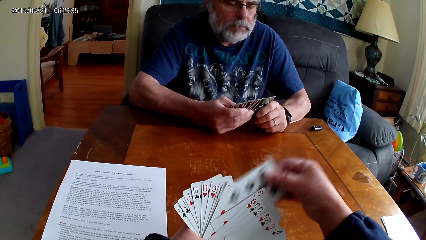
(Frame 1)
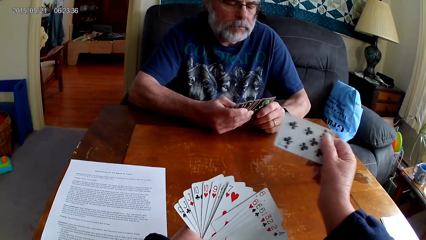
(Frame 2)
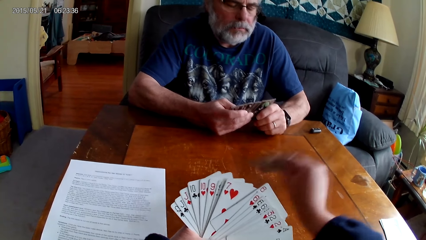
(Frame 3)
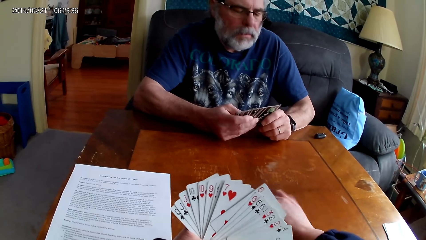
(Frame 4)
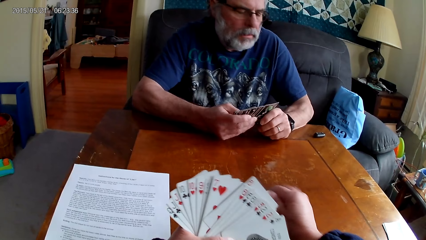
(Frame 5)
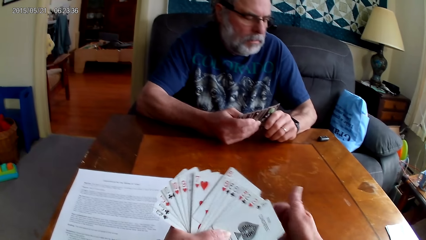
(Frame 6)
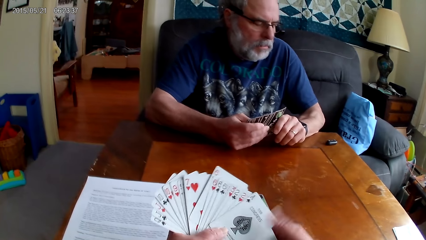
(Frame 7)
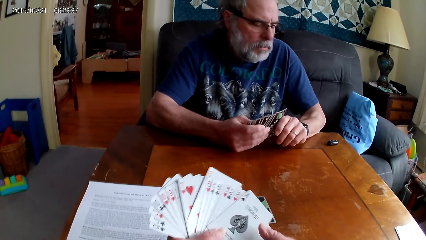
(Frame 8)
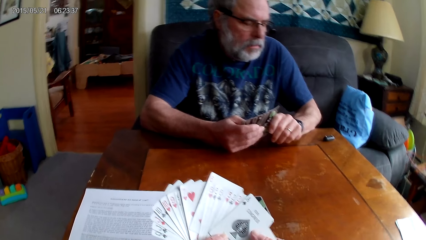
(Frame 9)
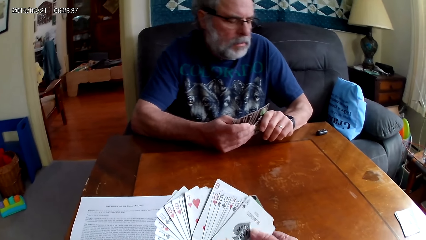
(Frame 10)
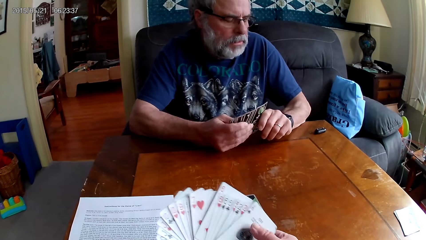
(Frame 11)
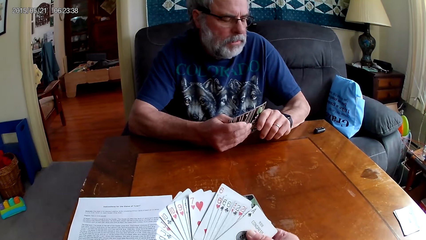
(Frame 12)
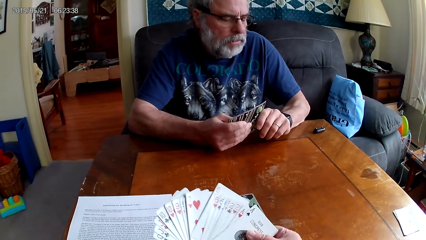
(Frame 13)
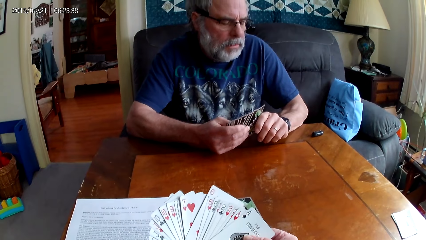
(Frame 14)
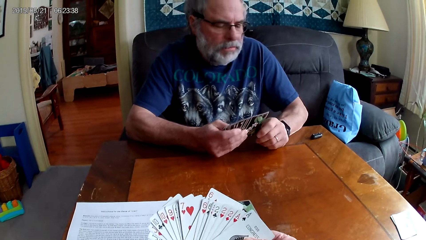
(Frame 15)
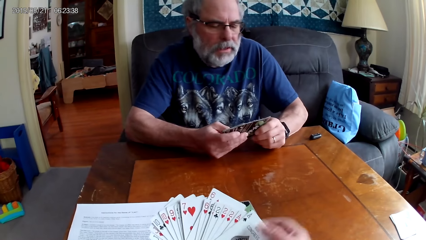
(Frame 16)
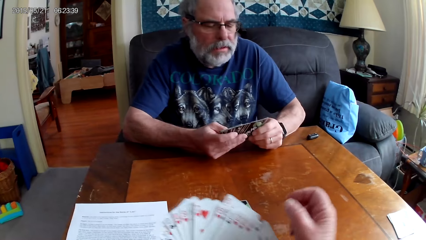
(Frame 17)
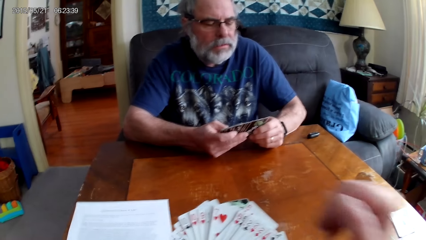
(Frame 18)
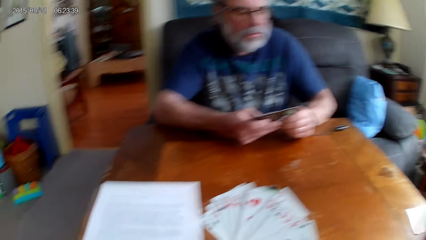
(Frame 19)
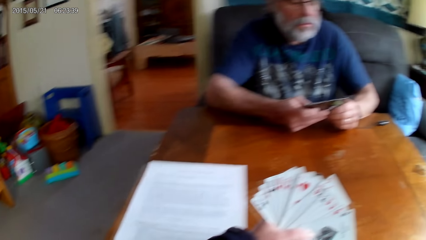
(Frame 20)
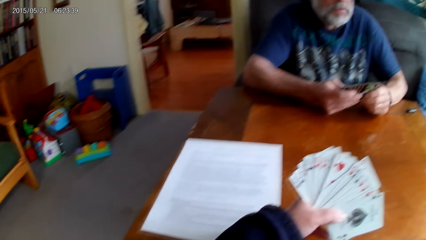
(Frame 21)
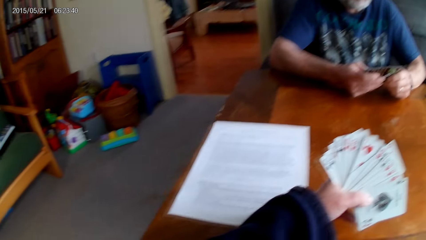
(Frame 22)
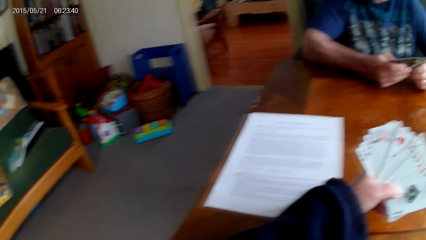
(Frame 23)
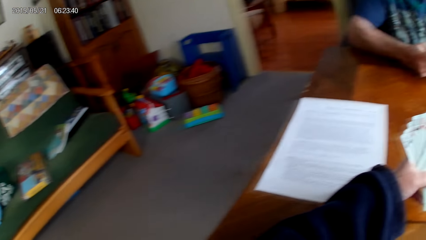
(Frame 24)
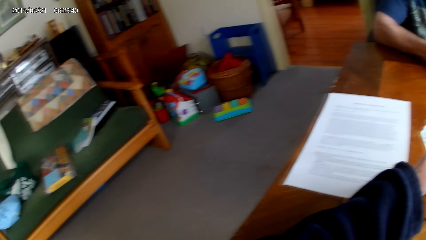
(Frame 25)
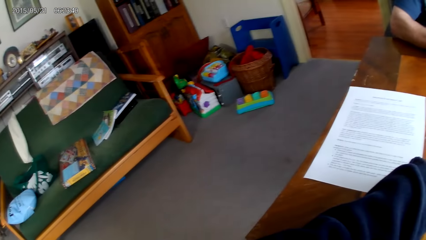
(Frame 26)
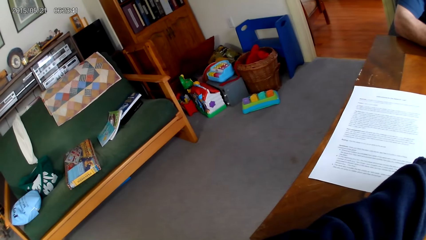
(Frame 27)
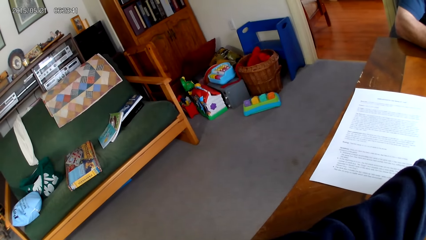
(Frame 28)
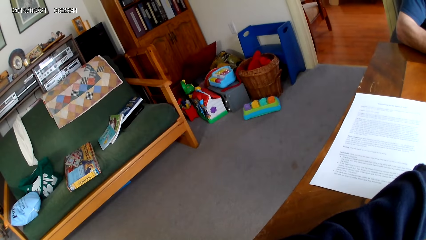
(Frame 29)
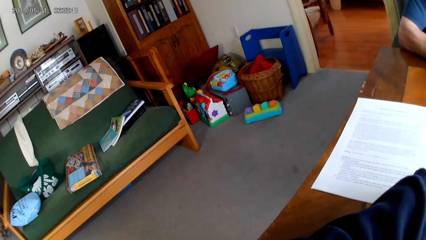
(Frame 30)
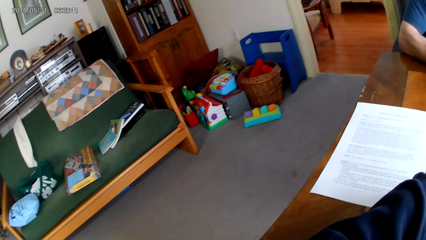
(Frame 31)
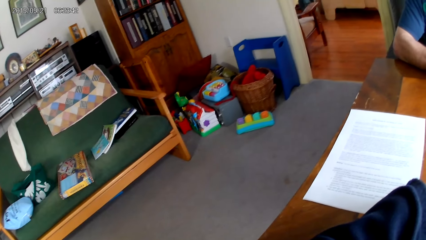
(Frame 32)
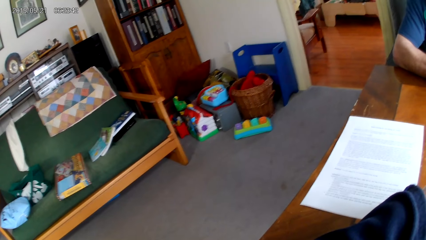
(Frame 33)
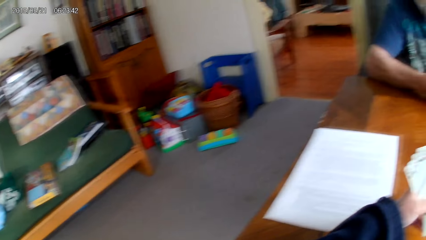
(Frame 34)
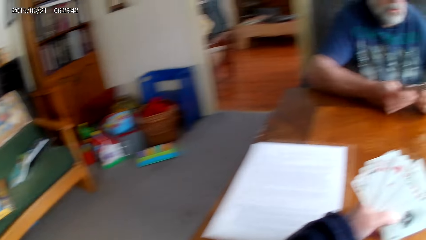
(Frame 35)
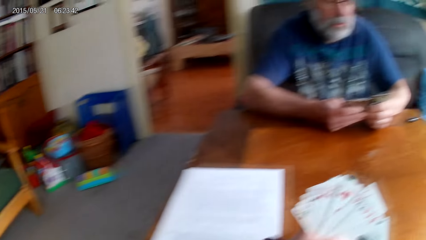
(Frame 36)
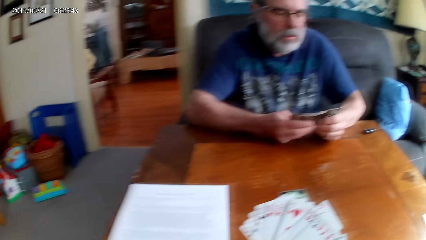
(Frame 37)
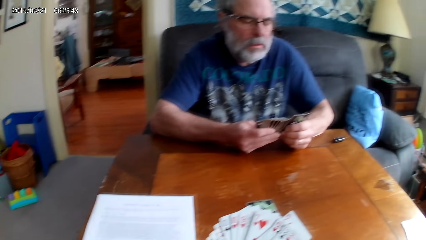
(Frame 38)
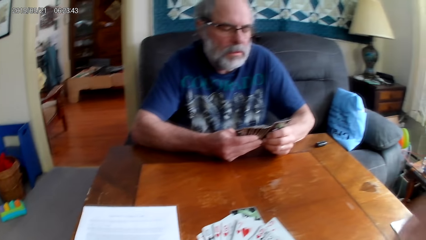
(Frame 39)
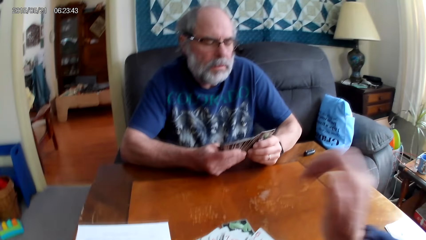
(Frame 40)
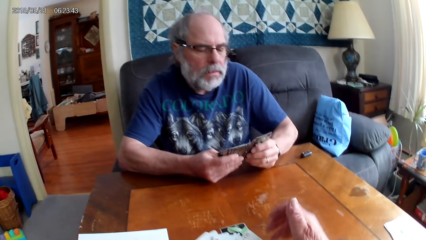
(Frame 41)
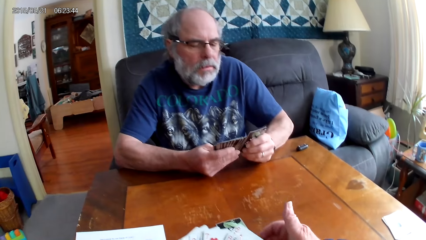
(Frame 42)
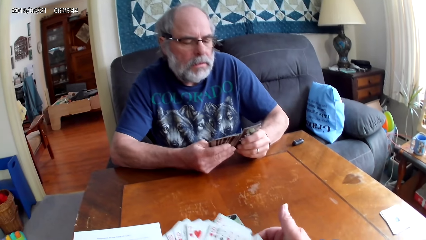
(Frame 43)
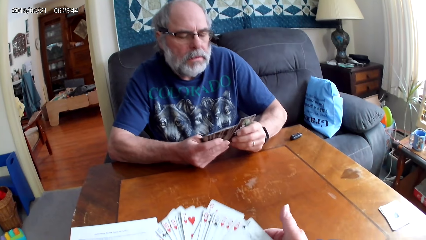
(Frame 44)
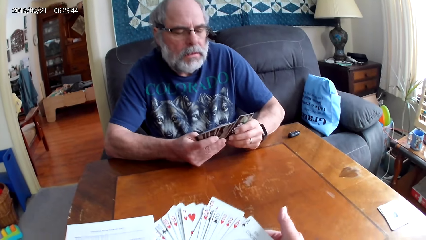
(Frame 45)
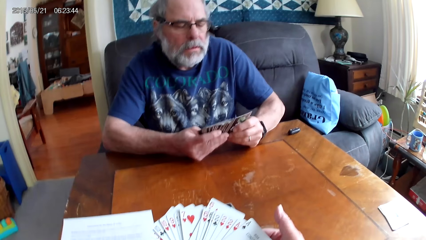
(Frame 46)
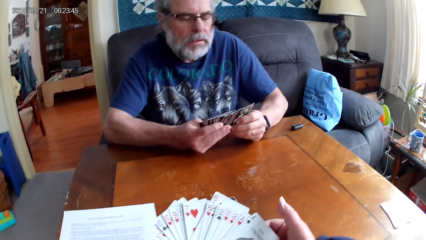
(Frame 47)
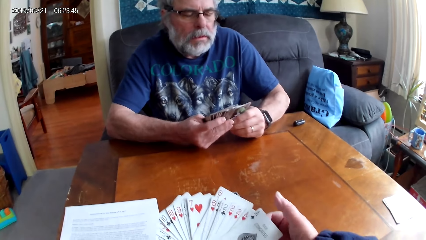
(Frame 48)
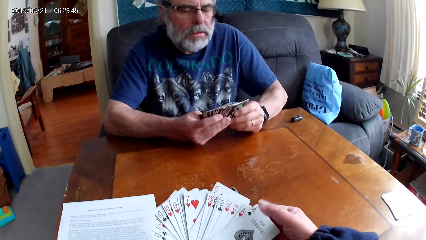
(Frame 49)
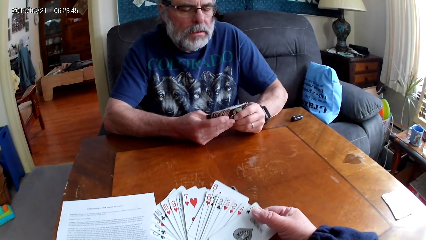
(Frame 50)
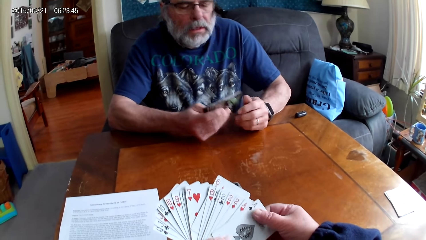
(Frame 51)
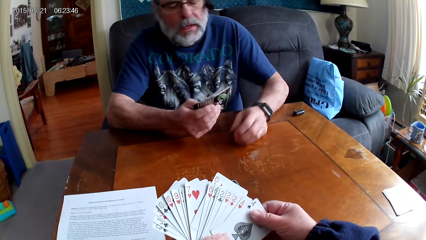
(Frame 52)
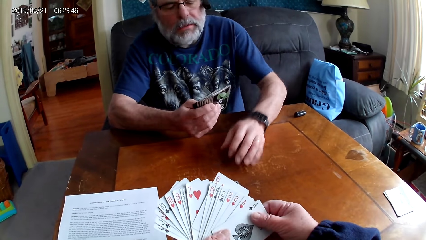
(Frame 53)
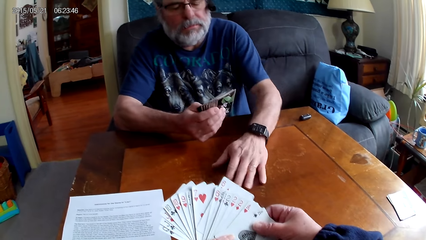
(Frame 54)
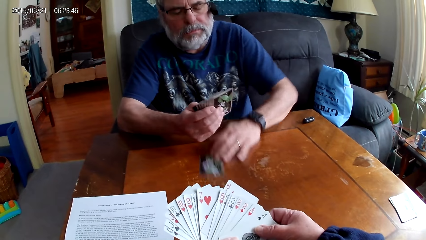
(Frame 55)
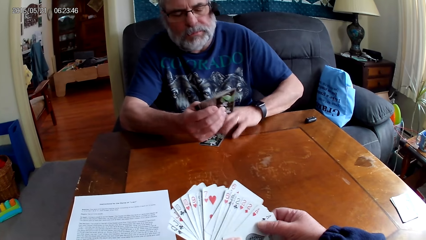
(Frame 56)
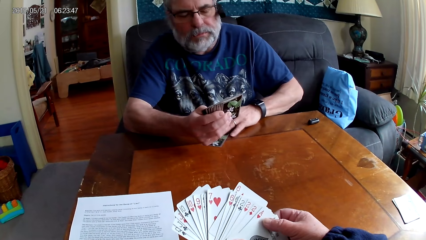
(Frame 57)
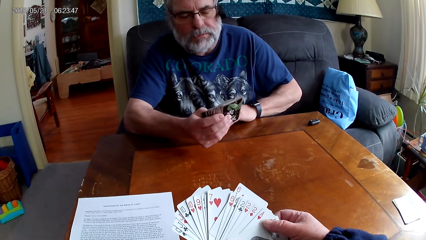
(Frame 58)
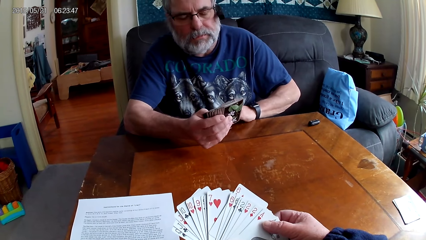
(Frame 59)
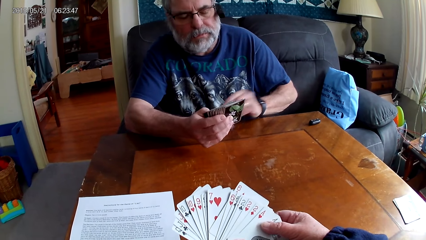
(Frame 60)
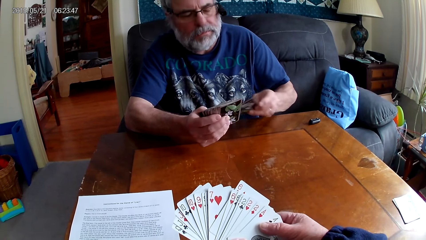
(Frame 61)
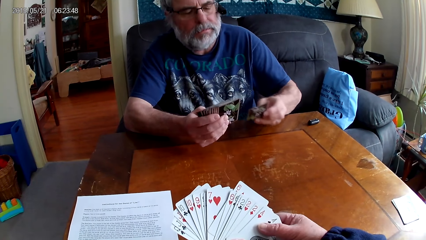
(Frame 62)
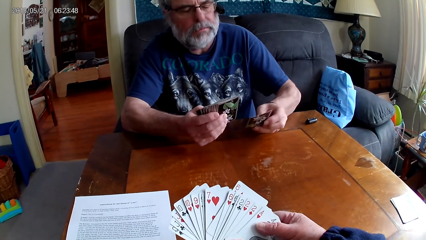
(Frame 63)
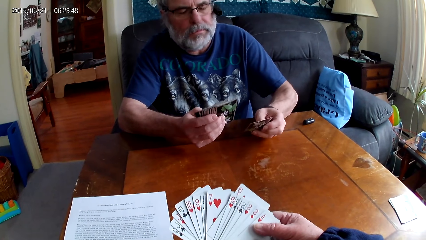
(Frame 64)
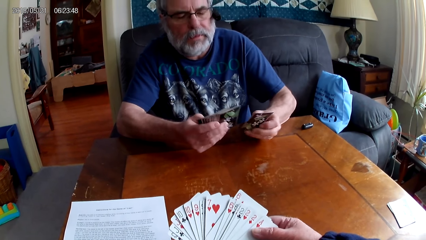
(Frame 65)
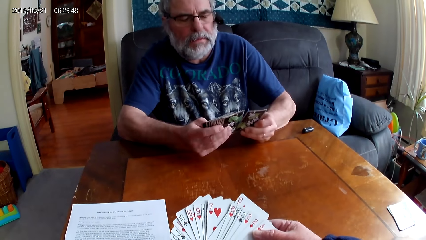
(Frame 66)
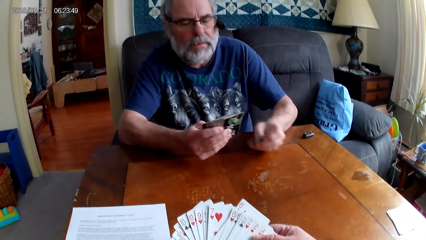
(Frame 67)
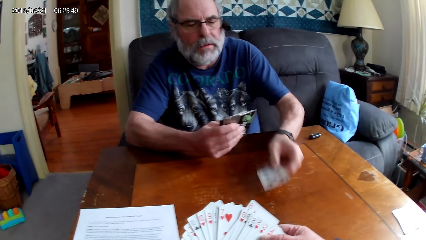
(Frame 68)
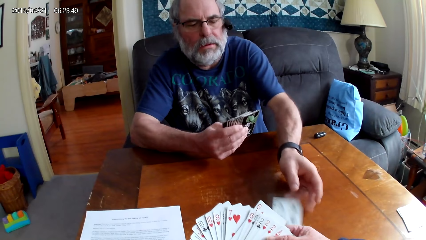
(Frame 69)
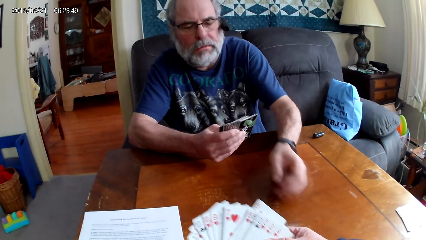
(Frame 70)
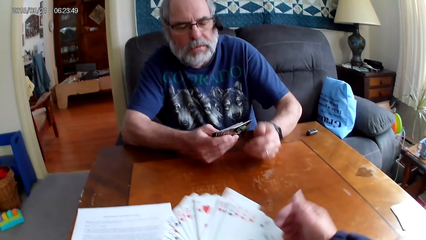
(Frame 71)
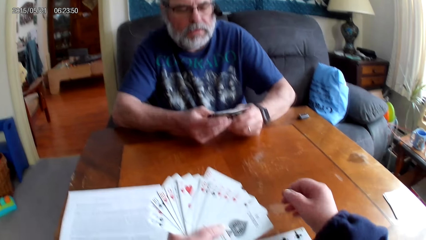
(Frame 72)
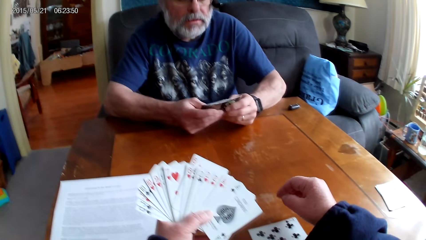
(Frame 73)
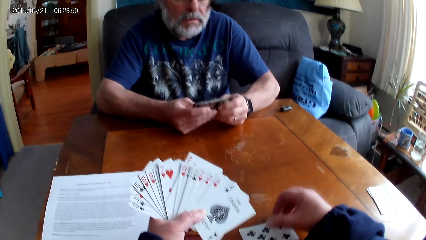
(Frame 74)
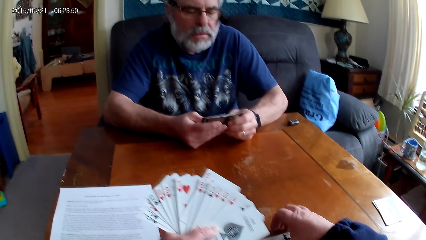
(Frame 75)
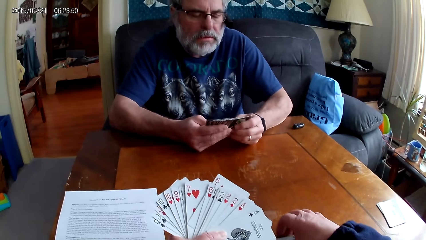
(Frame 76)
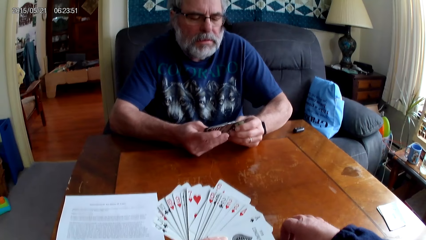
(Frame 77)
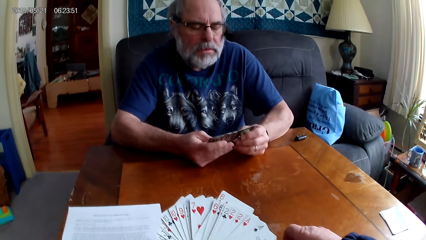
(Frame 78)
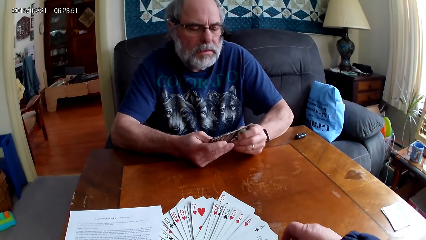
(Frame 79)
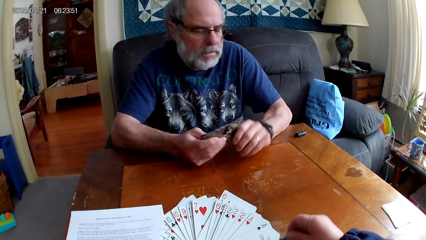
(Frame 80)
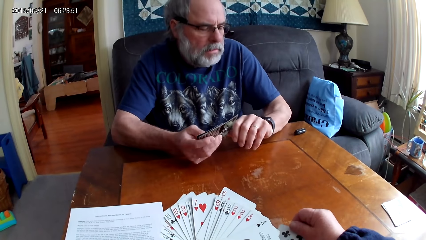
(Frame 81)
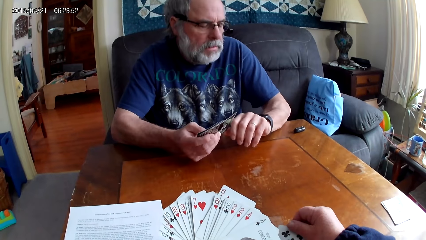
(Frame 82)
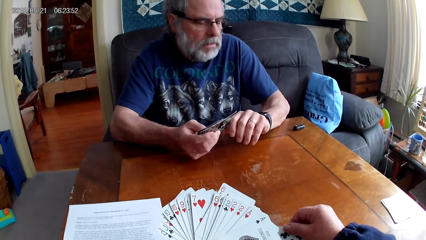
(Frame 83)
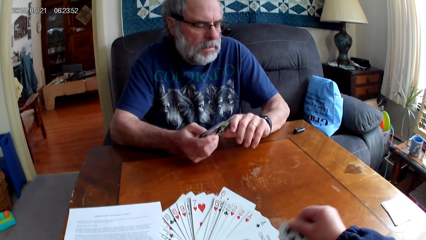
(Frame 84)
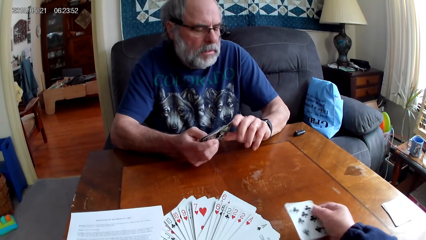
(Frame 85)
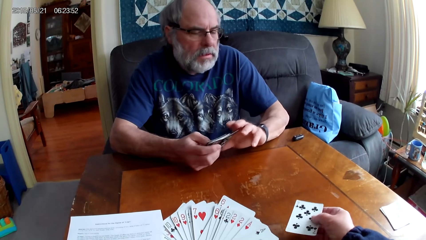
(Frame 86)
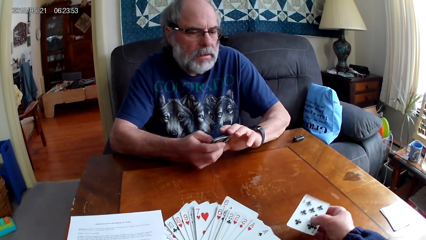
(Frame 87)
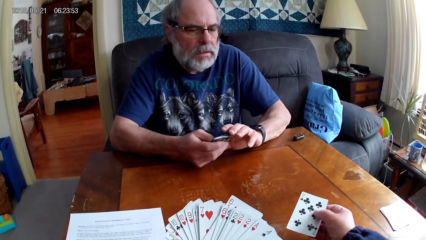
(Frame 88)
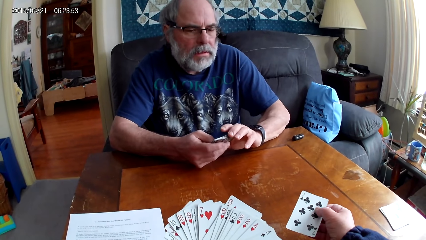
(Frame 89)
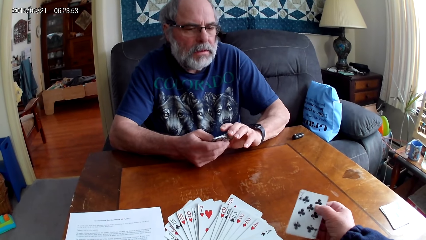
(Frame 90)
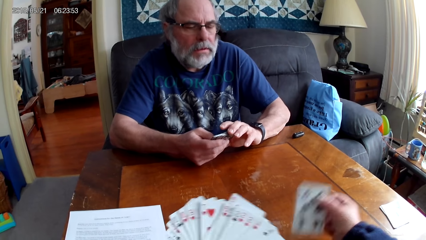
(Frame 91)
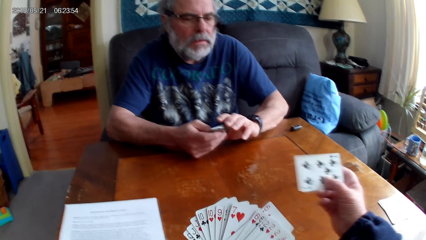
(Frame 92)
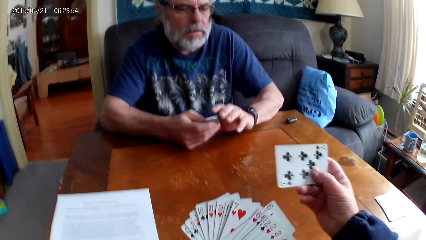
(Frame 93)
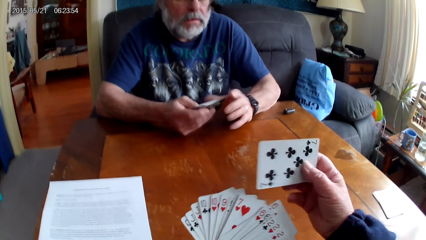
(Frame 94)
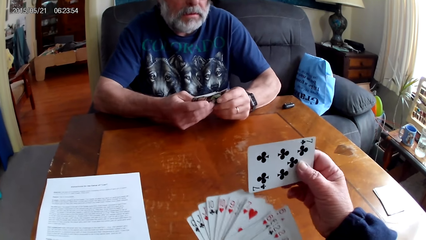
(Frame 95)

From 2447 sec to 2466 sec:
The camera wearer puts the playing card on the table and holds the playing cards with her hands. A man puts the playing card on the table. The camera wearer spreads out cards. The man spreads out cards. The camera wearer gazes at the sofa. The man spreads out cards. The camera wearer spreads out cards. The man picks the playing card on the table, hands over the card, holds the playing cards with his hands, and puts the playing card on the table. The camera wearer picks the playing card on the table. She spreads out cards. The man spreads out cards and holds the playing cards with his hands.
